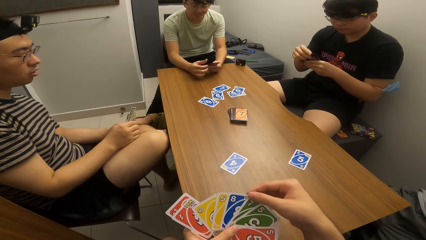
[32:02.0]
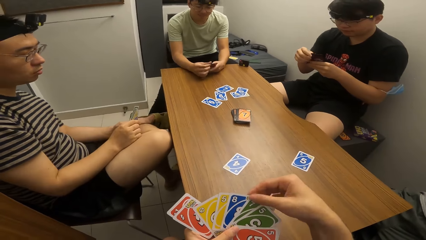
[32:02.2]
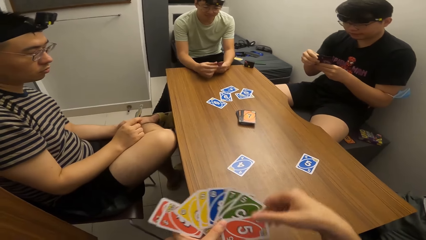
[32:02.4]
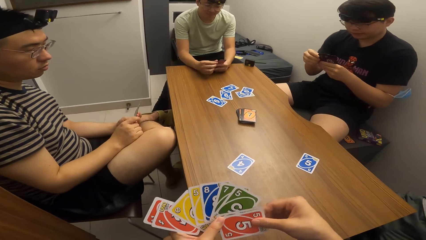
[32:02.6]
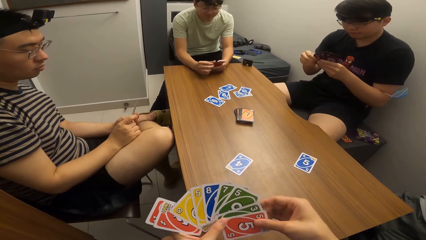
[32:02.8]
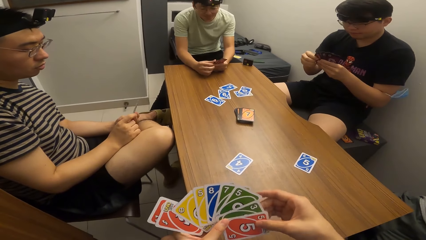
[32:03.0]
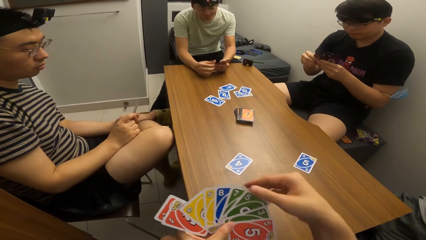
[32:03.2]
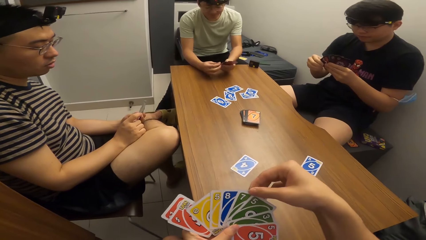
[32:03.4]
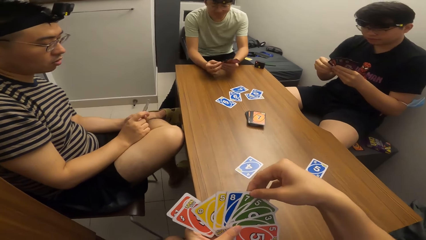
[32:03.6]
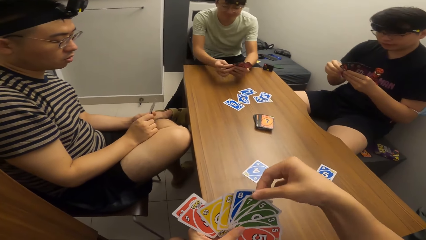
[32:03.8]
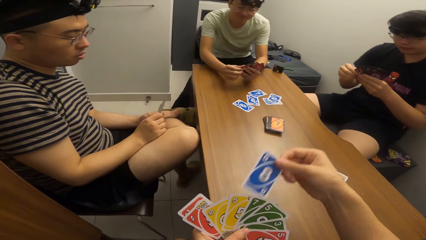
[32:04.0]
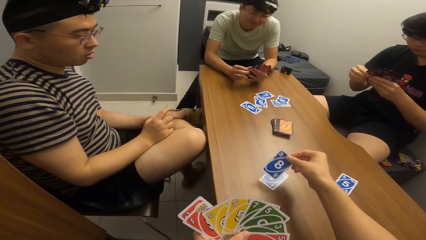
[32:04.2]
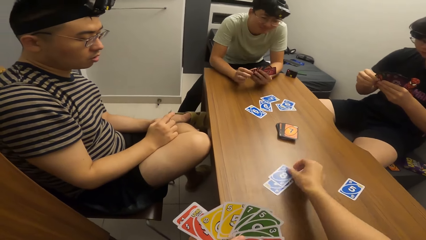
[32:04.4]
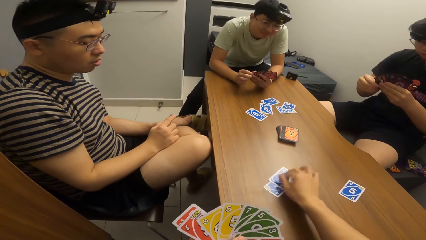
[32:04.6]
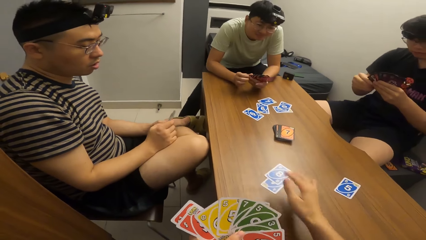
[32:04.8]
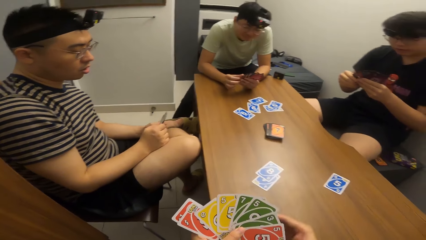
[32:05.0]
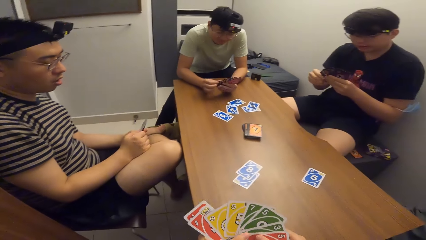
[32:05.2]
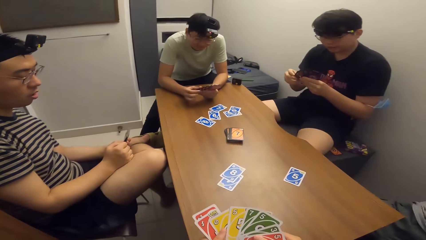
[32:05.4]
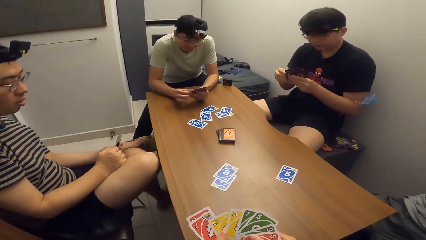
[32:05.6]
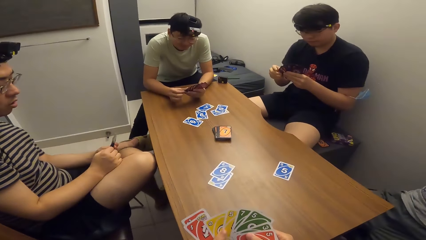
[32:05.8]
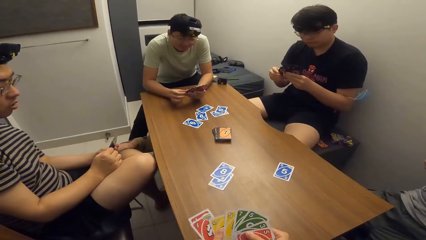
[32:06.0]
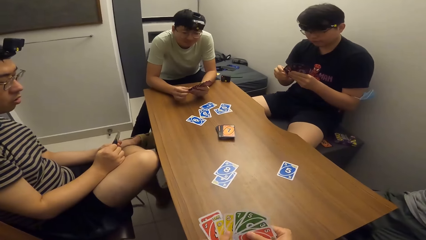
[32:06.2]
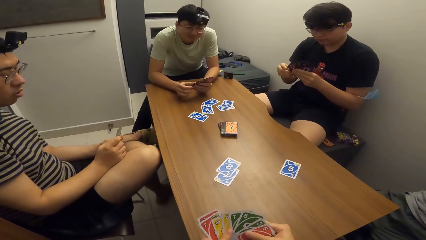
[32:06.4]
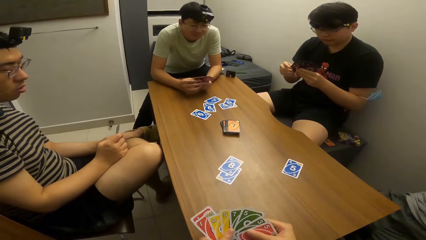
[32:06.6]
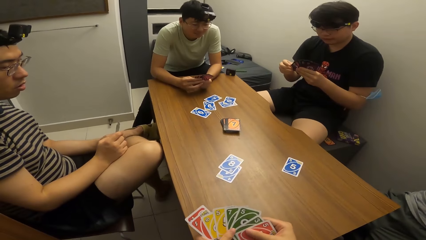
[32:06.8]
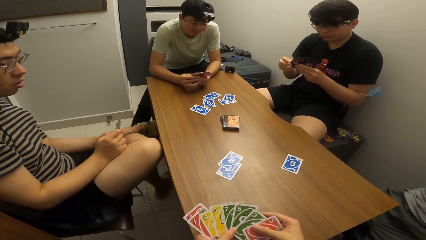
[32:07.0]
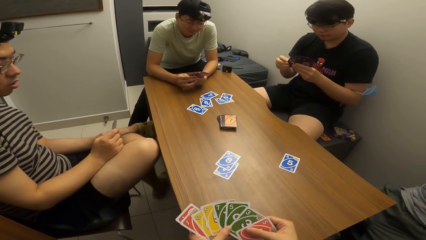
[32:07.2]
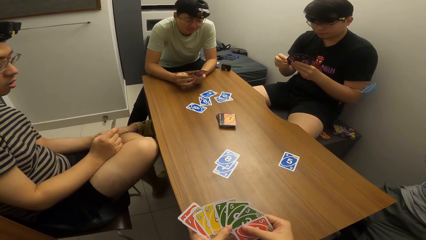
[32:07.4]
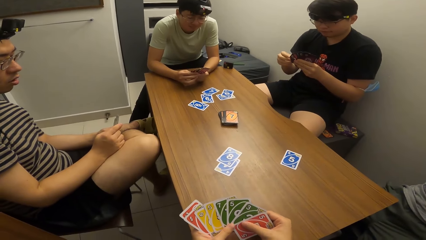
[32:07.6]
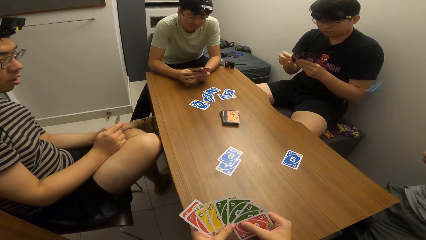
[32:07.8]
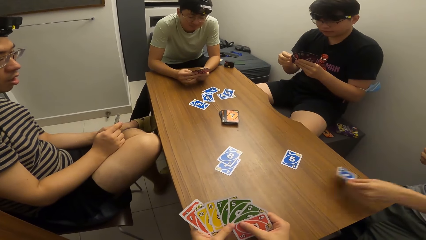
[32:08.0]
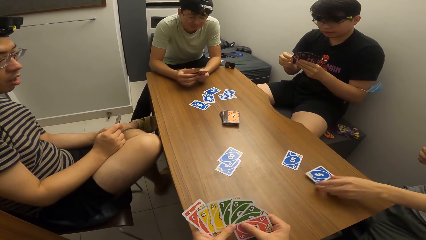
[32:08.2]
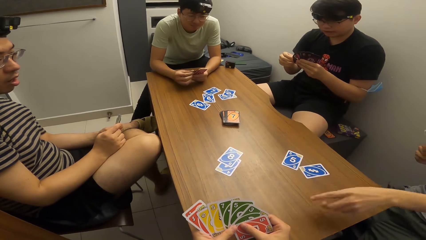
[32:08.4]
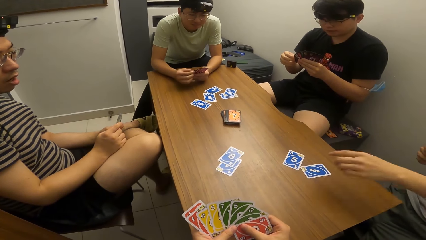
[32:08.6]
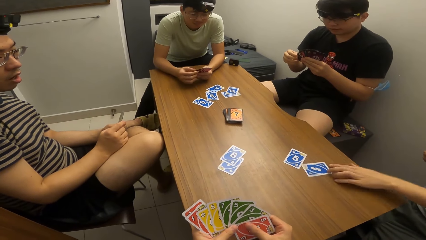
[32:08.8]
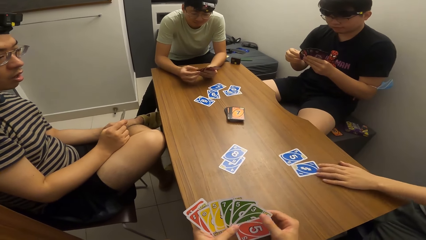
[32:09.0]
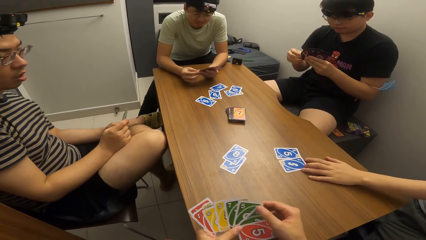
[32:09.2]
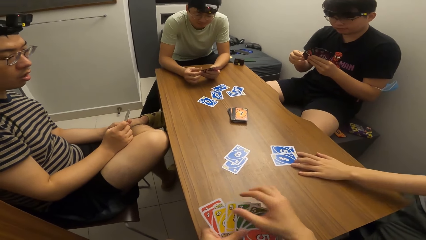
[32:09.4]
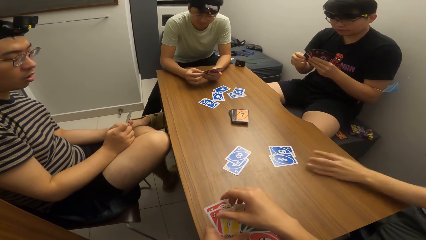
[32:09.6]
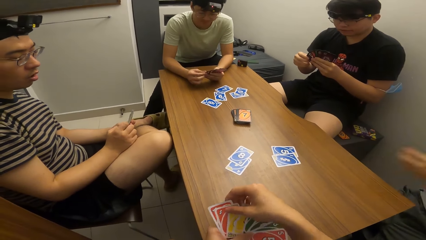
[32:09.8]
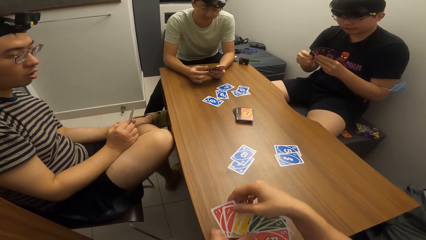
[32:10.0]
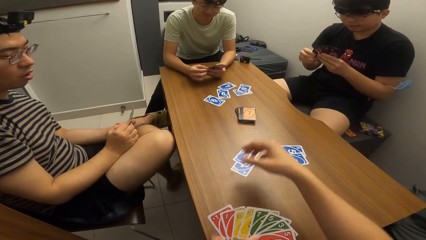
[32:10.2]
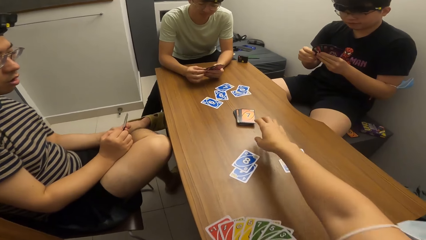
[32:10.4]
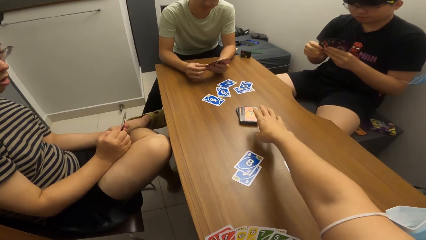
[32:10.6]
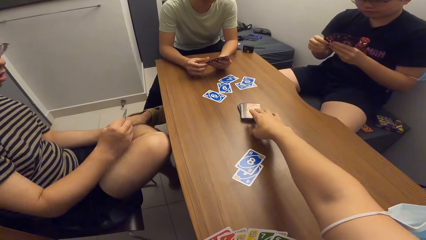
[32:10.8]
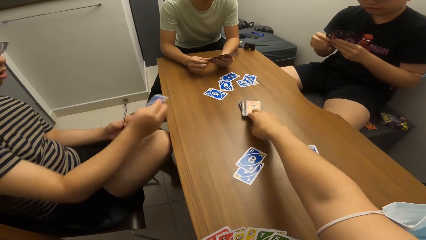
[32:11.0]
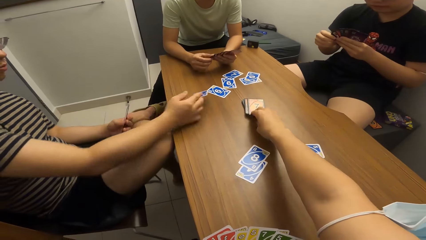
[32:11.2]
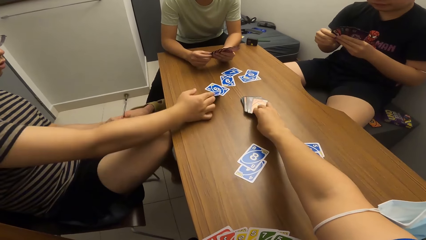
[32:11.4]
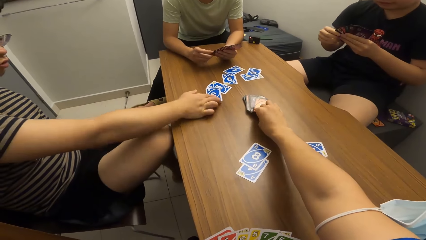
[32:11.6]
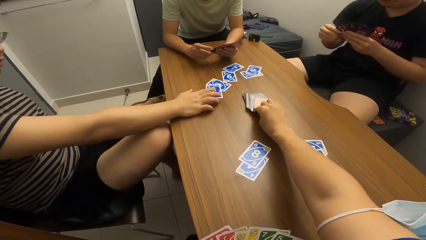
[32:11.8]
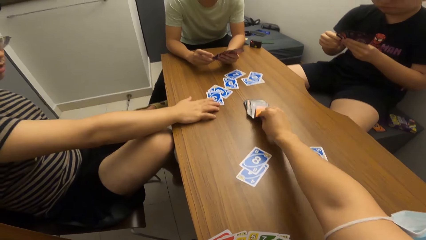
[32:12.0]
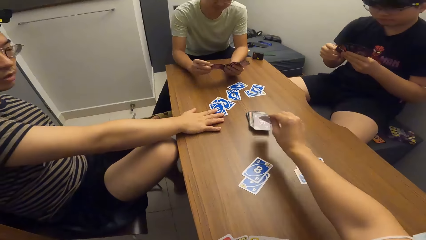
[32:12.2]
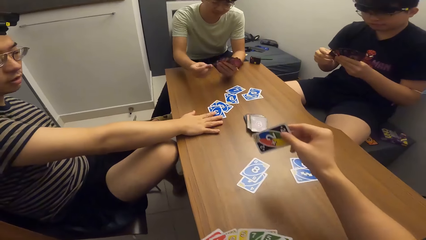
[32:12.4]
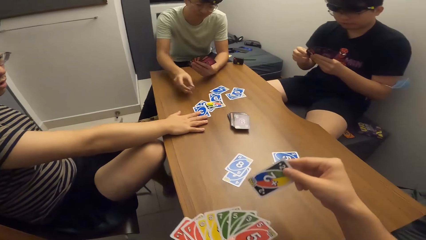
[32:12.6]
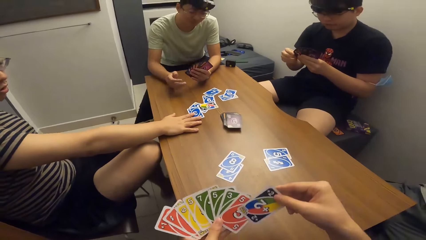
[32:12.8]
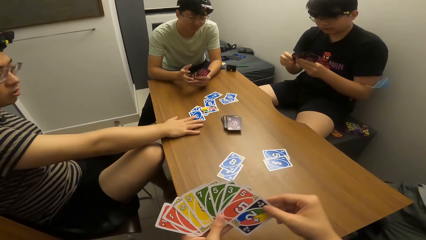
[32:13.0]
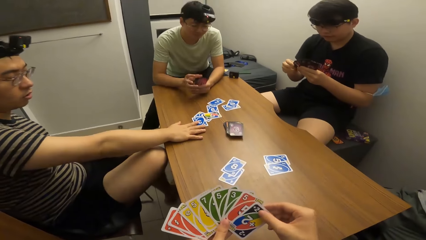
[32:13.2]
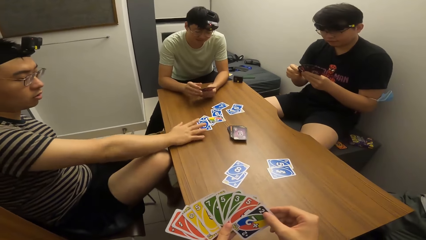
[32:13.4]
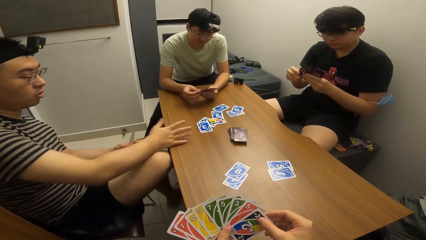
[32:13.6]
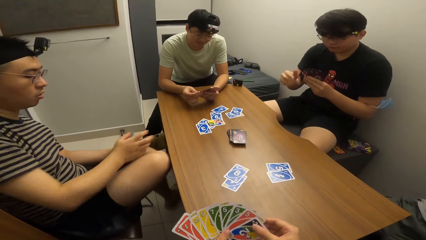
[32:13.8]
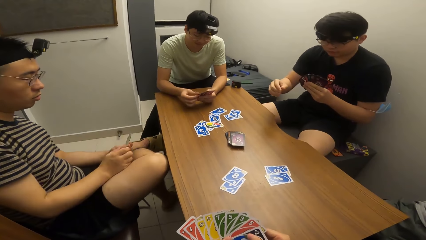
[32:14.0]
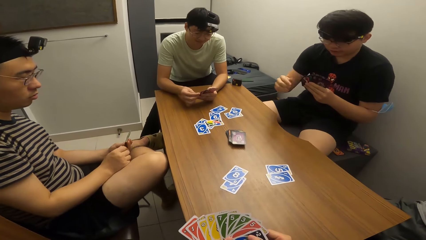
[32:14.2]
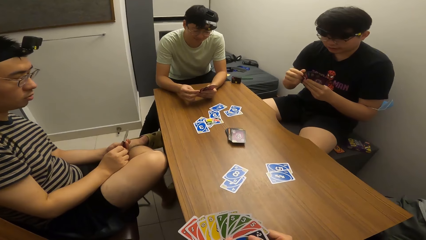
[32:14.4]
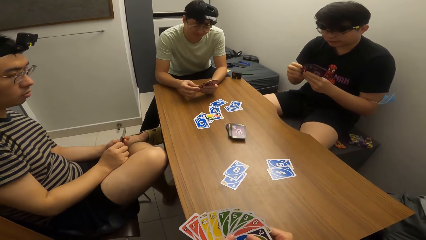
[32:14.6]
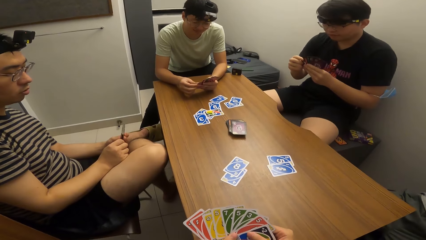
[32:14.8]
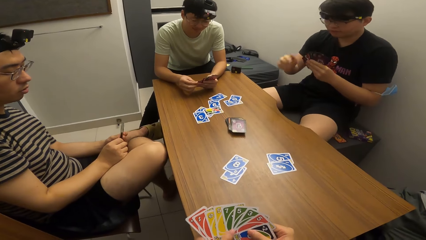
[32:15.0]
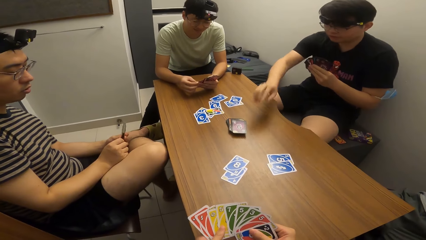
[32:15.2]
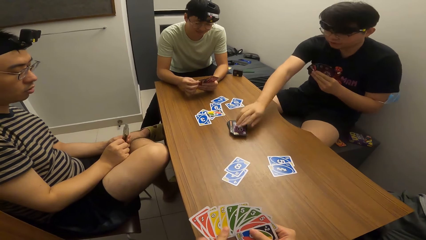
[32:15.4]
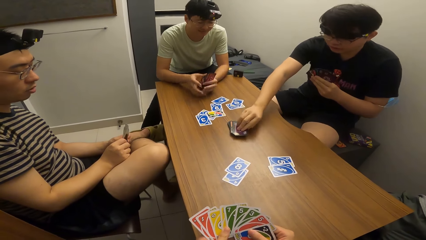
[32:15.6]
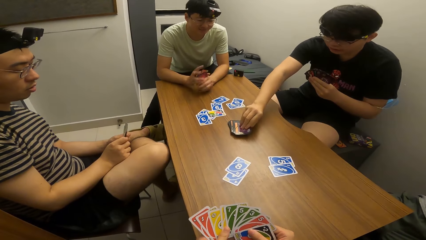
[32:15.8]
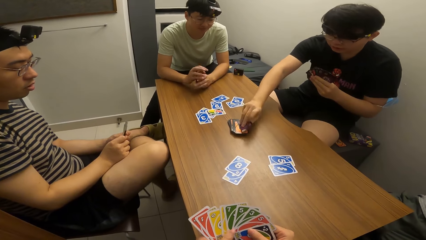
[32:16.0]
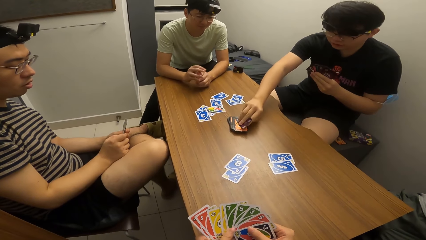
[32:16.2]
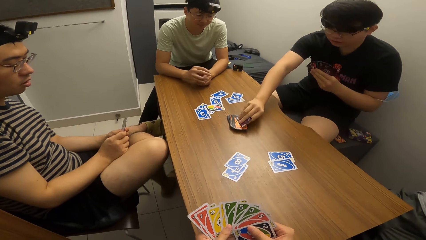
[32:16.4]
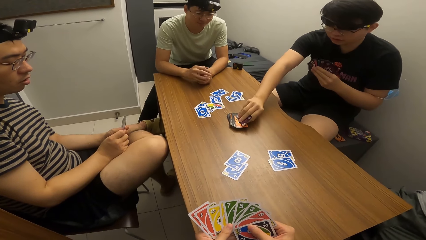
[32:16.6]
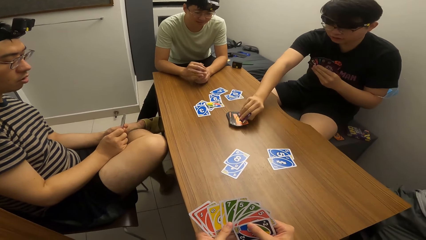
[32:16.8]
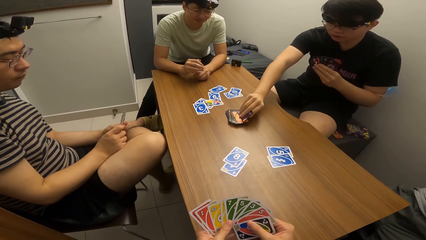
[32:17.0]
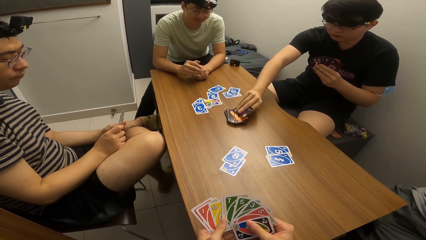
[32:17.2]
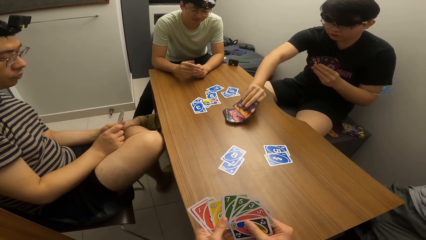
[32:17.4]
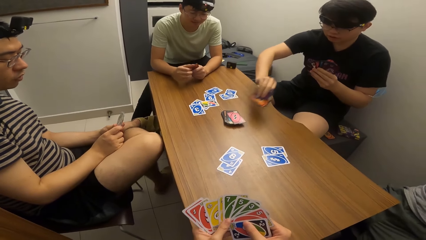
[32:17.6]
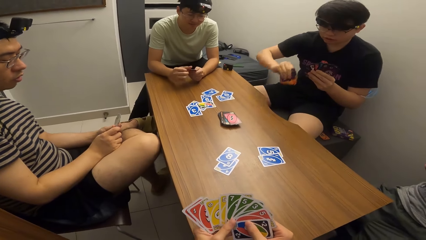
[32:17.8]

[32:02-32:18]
A man moves the card on the table. The camera wearer plays a card in his right hand on the table. Another man plays a card in his left hand on the table and adjusts a card on the table with his left hand. The camera wearer picks up a card on the table with his right hand. The first man plays a card in his right hand on the table. A third man plays a card in his right hand on the table. A fourth man picks up cards on the table with his right hand.
